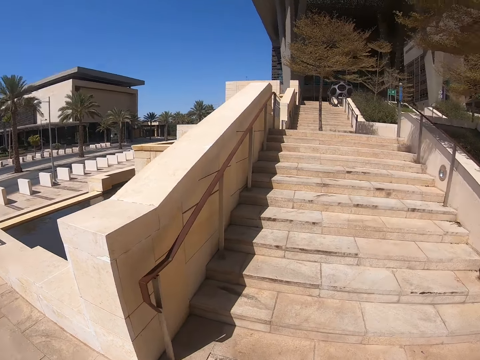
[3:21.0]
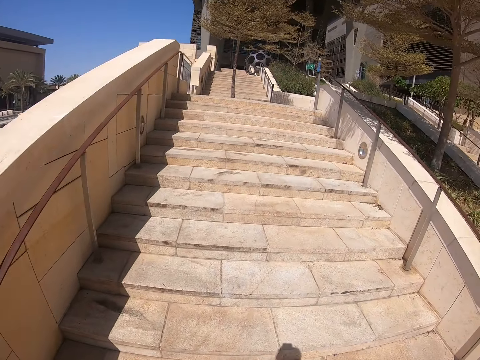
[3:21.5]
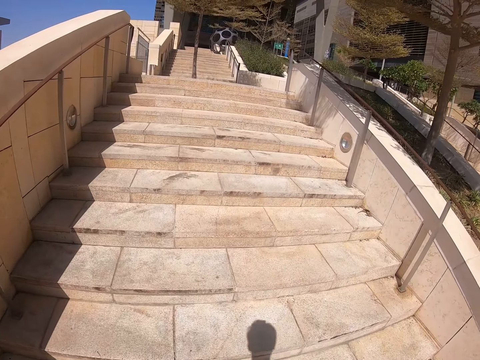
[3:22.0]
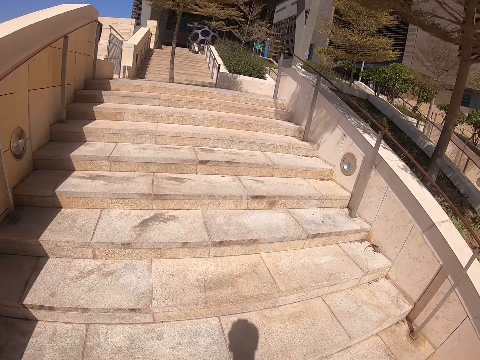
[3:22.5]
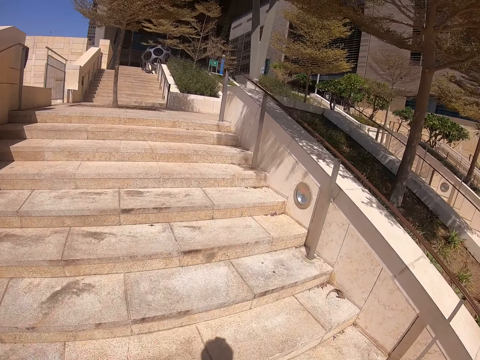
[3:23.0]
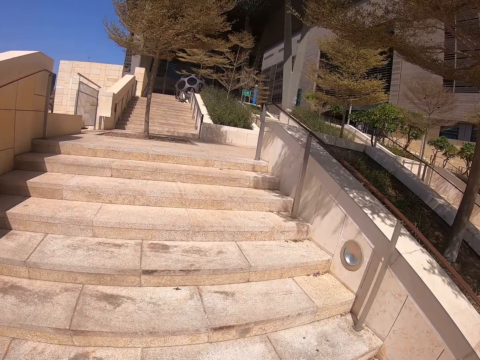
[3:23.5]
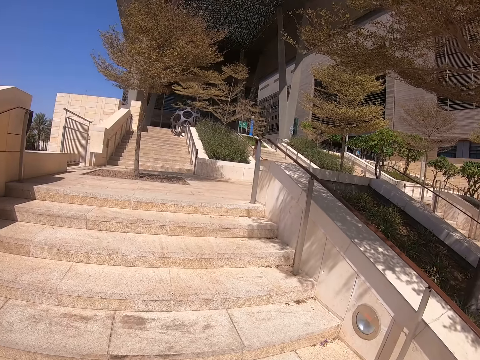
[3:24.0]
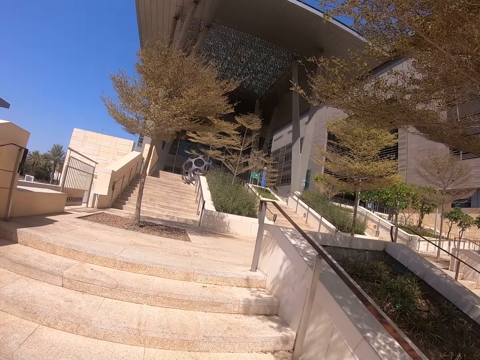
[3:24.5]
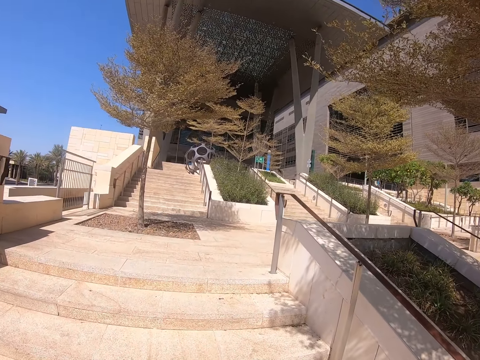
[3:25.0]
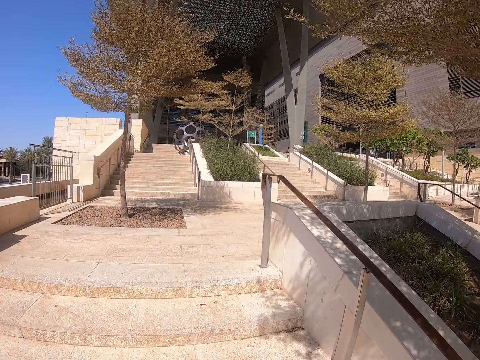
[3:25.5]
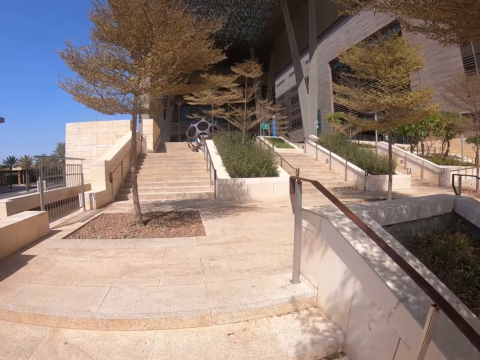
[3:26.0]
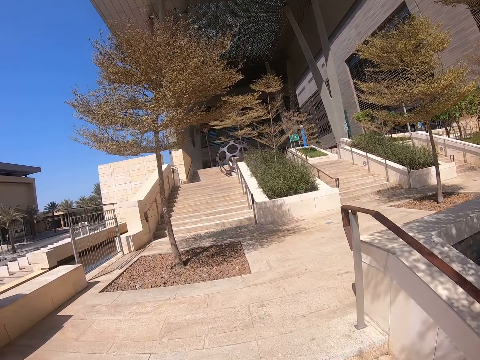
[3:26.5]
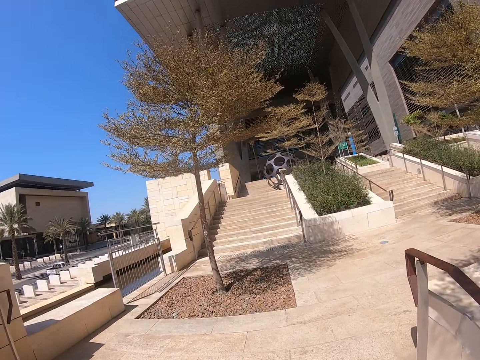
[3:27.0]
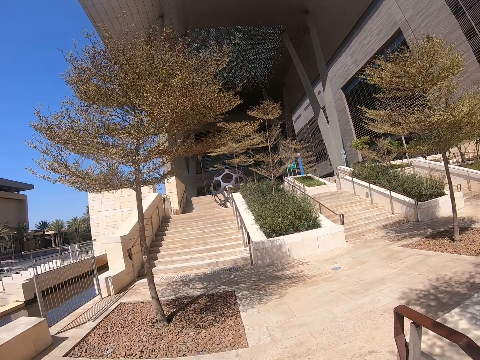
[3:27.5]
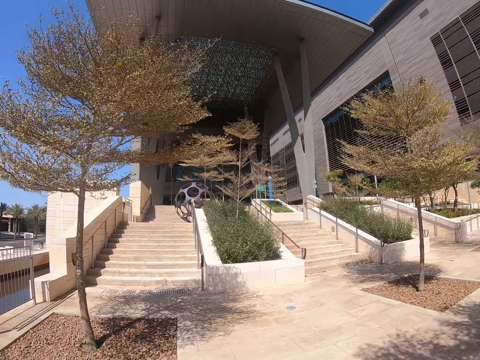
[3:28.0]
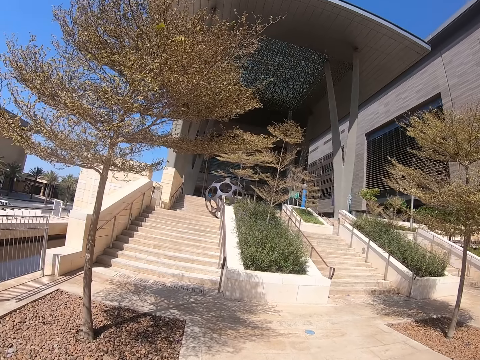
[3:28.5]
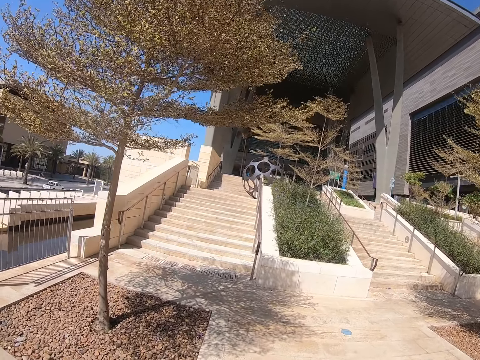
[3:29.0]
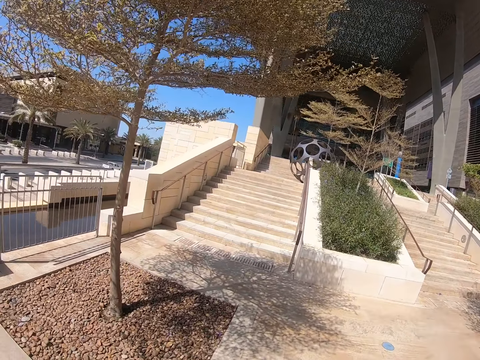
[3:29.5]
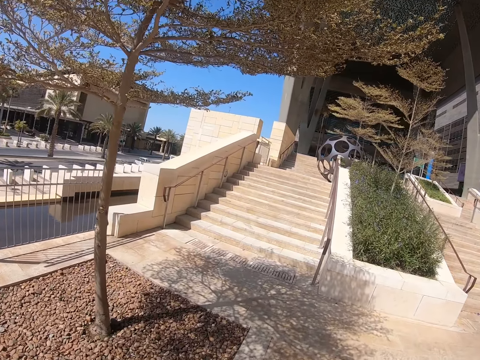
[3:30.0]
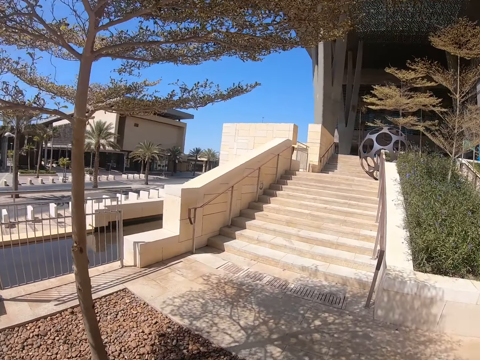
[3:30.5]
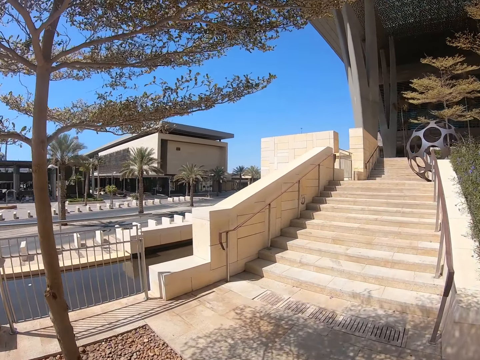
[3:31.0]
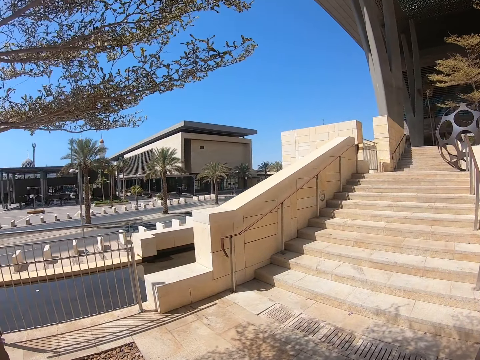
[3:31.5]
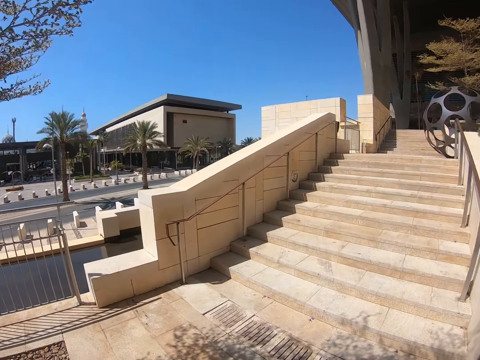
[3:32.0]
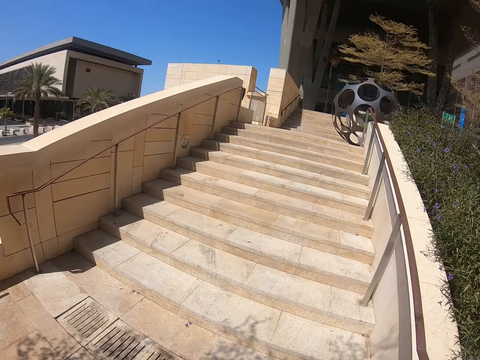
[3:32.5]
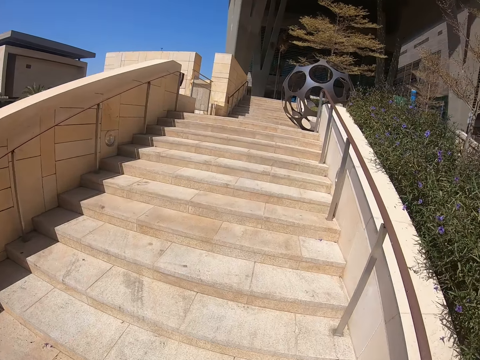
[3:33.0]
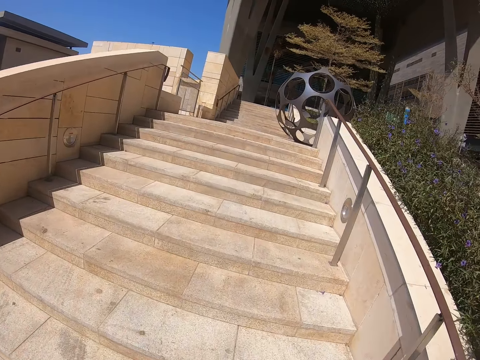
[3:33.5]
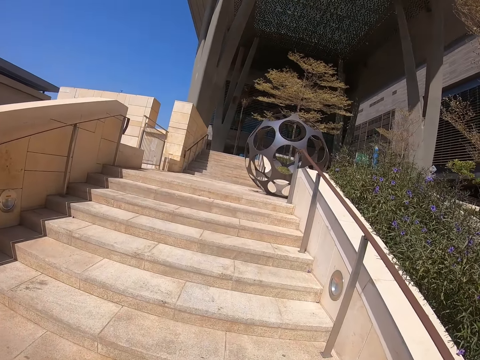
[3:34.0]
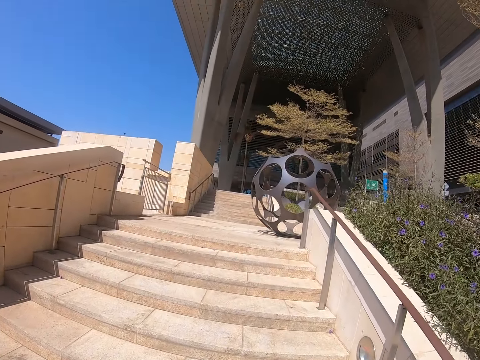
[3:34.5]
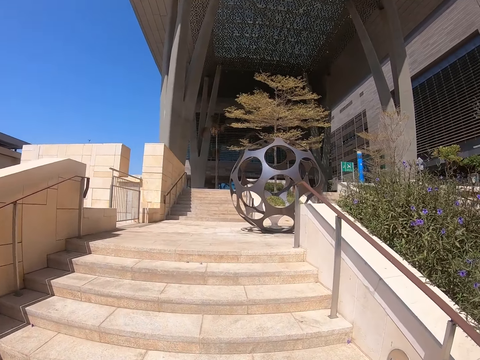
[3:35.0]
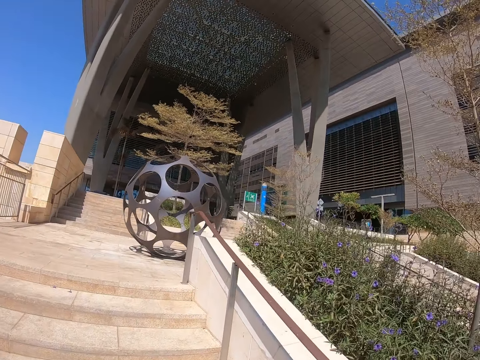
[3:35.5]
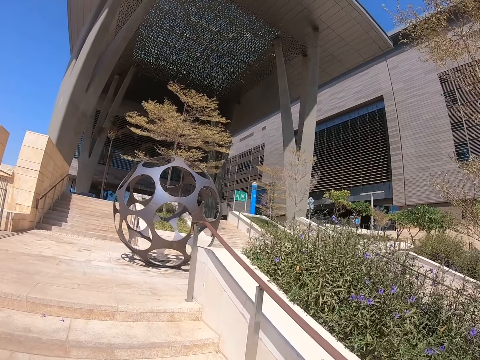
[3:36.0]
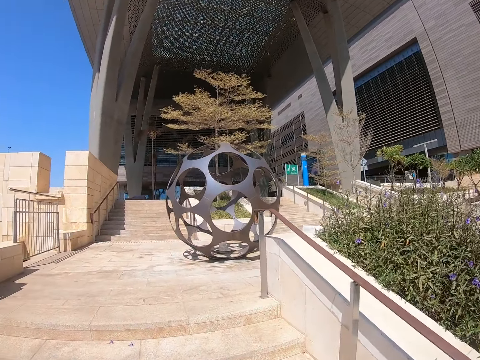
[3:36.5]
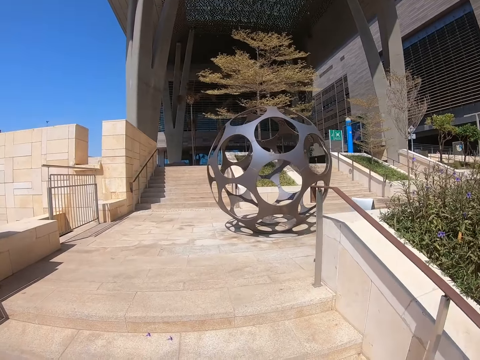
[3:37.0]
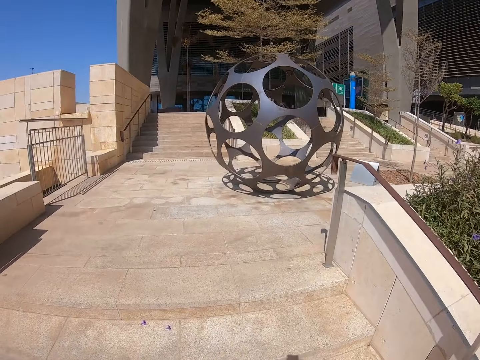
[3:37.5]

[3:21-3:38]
The camera wearer climbs up the stairs. They walk on the pavement. They climb up the stairs.

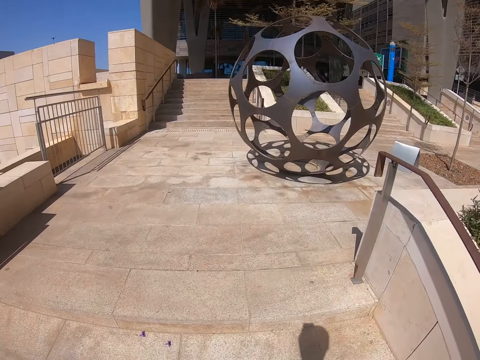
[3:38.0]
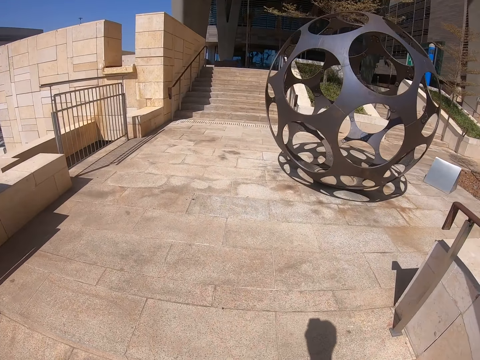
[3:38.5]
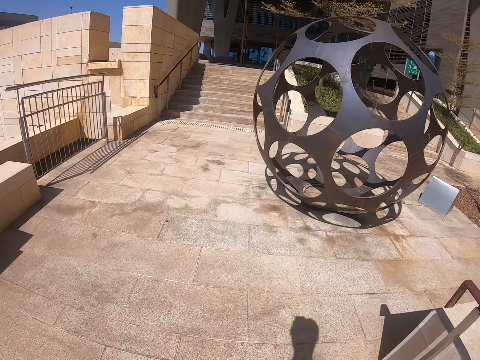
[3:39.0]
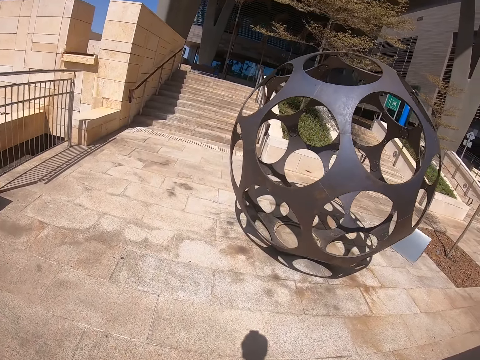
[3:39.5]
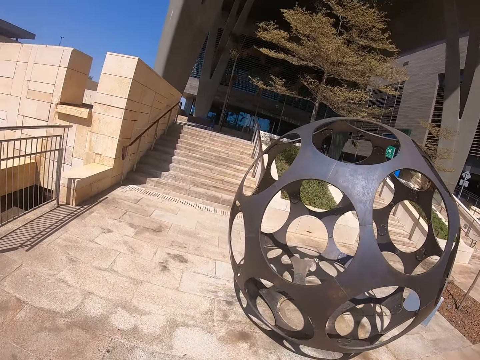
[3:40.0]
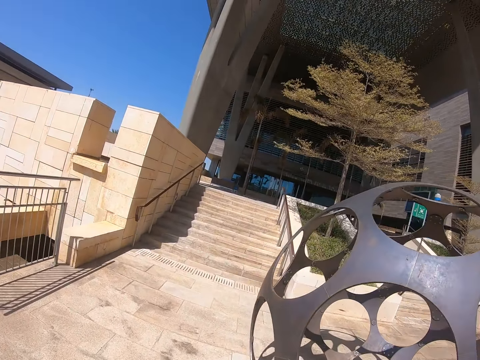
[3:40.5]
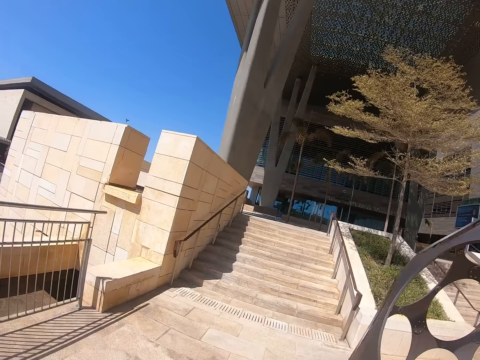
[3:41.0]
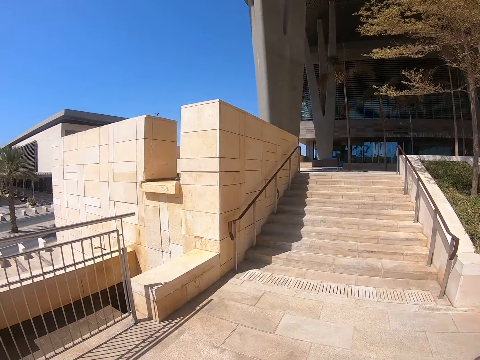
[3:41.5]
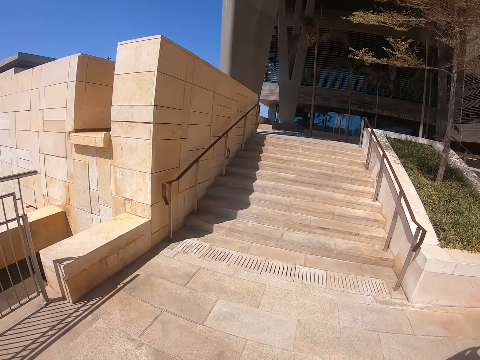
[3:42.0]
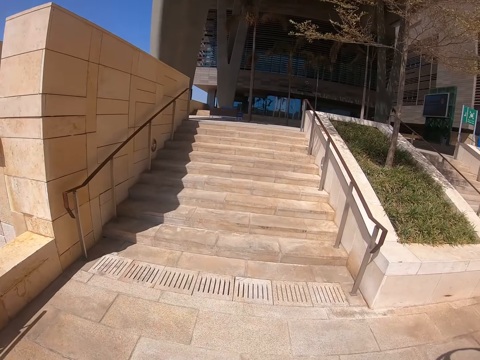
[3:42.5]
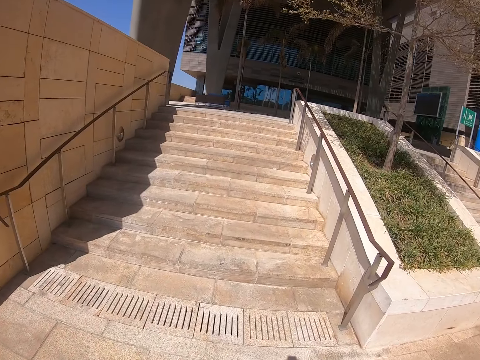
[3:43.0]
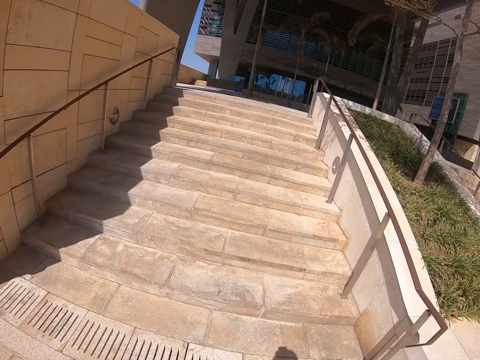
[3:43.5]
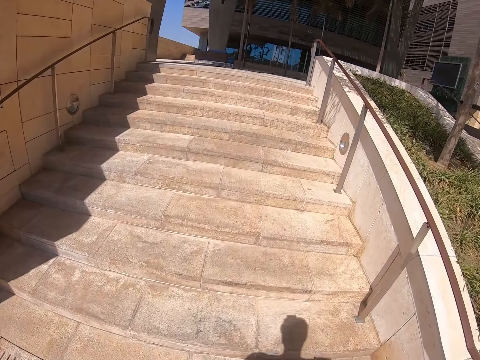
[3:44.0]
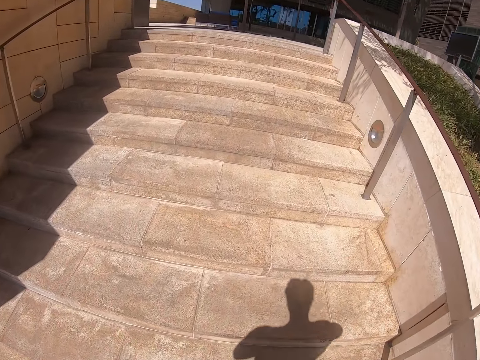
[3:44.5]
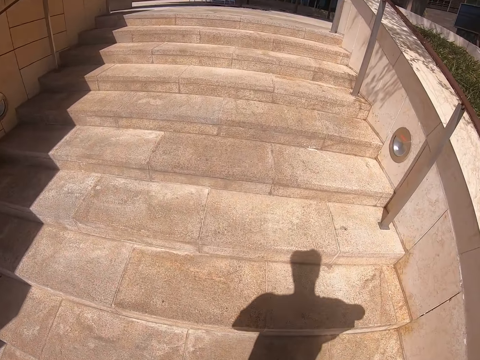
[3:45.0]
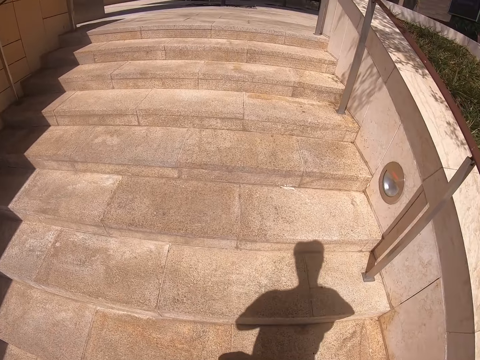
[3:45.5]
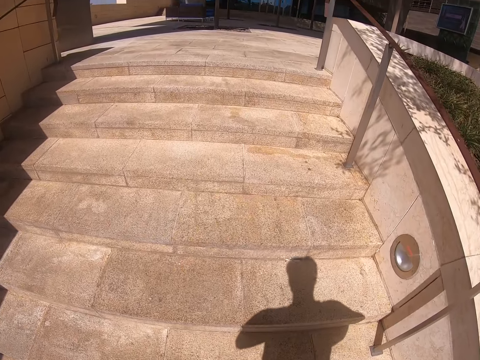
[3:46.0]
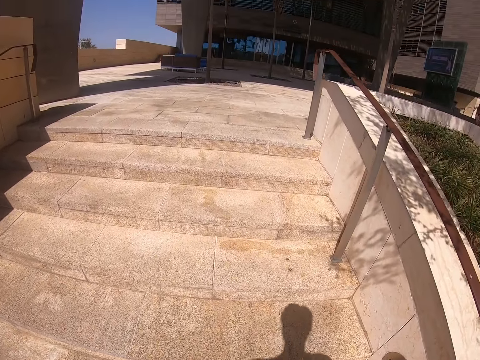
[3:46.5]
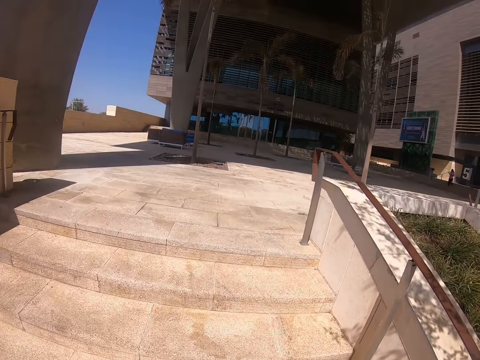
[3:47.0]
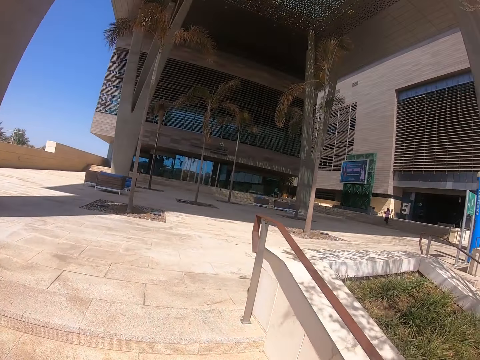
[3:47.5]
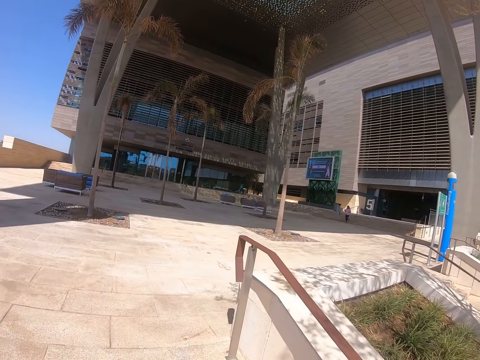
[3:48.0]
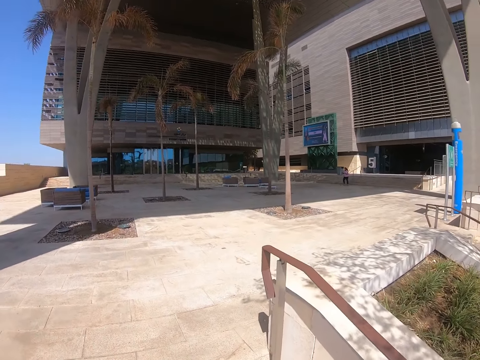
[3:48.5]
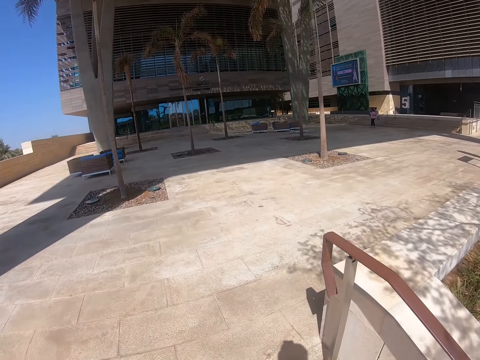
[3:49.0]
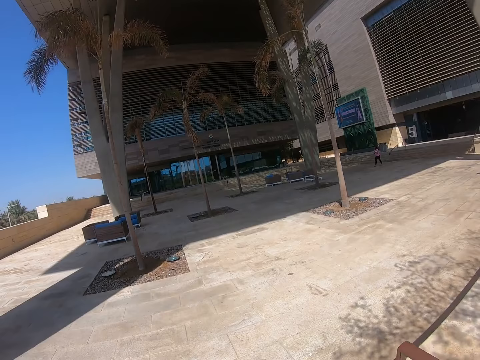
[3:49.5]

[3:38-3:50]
The camera wearer walks on the pavement. They climb up the stairs.
